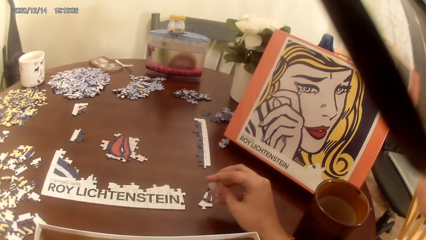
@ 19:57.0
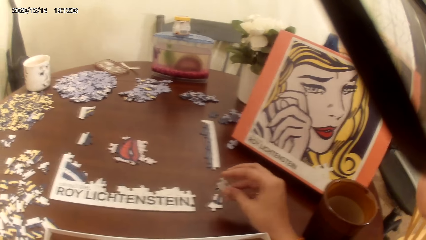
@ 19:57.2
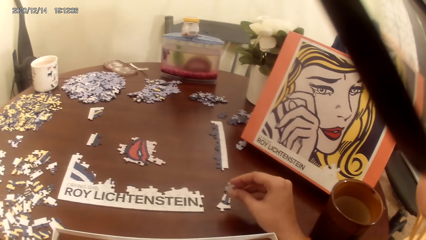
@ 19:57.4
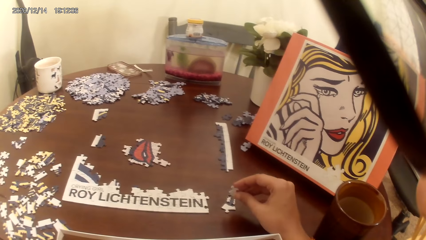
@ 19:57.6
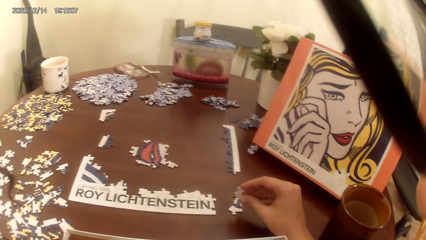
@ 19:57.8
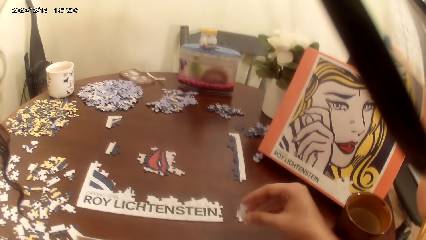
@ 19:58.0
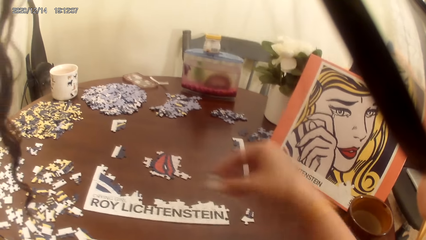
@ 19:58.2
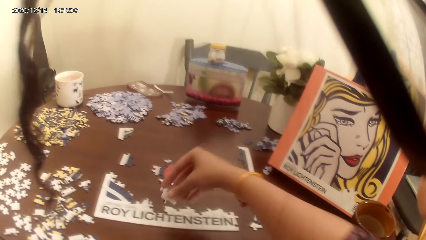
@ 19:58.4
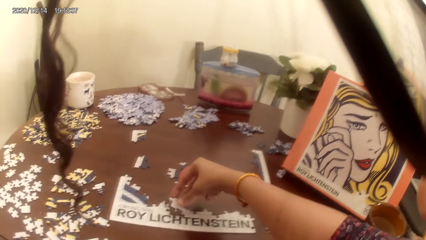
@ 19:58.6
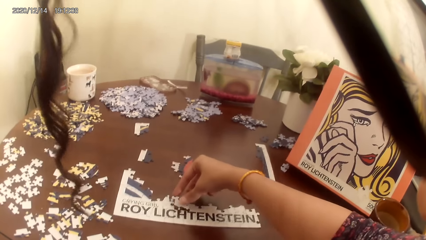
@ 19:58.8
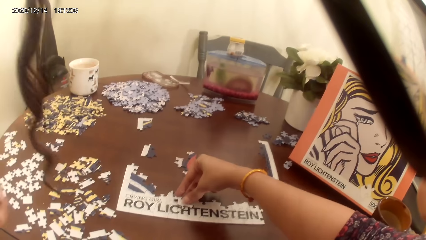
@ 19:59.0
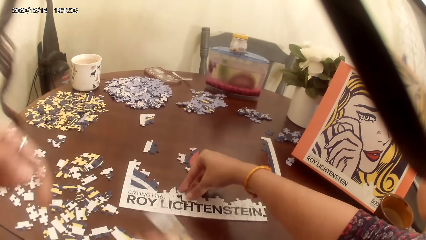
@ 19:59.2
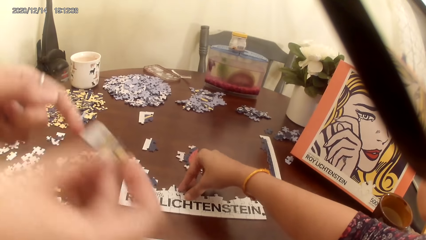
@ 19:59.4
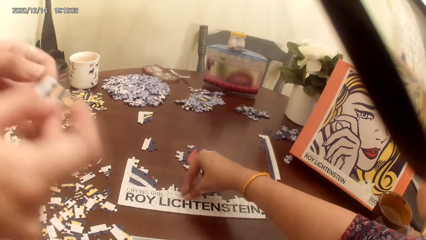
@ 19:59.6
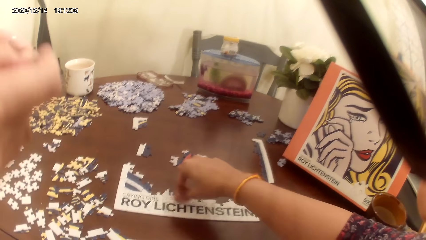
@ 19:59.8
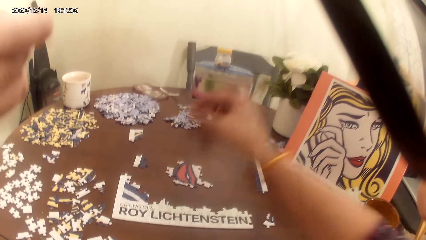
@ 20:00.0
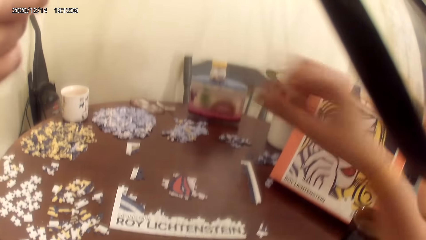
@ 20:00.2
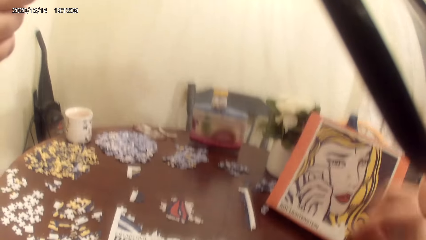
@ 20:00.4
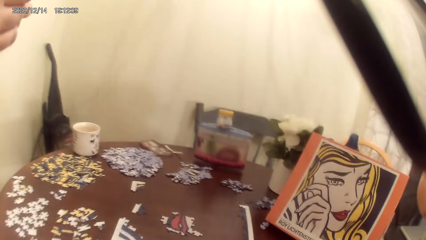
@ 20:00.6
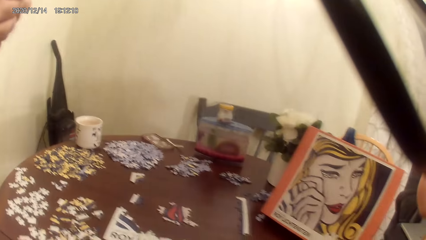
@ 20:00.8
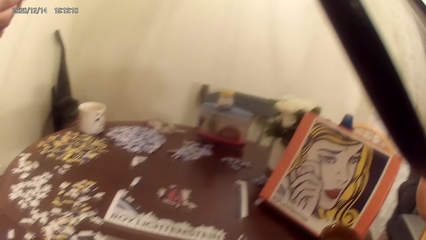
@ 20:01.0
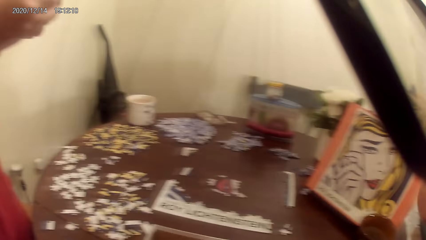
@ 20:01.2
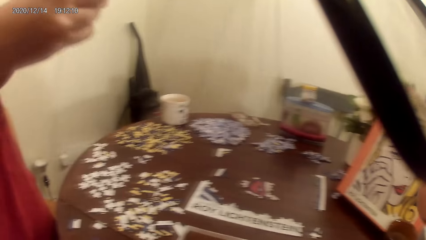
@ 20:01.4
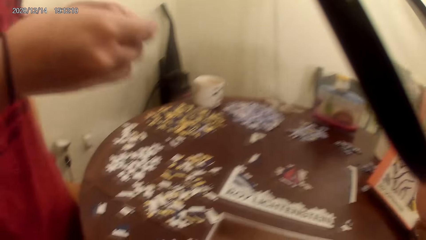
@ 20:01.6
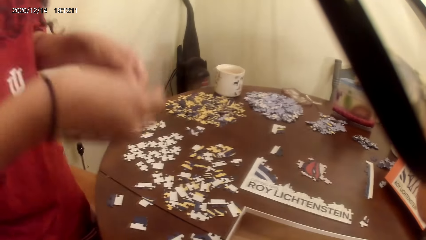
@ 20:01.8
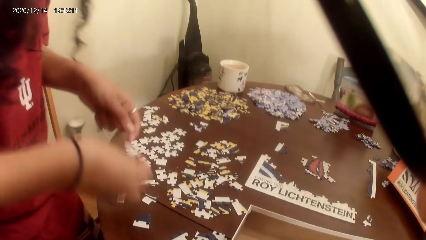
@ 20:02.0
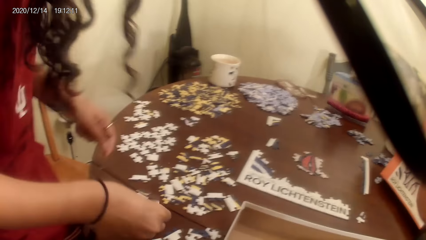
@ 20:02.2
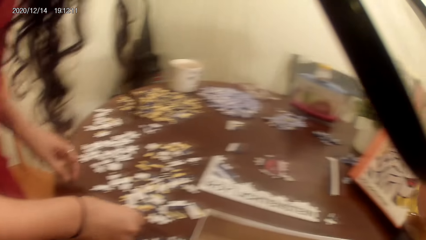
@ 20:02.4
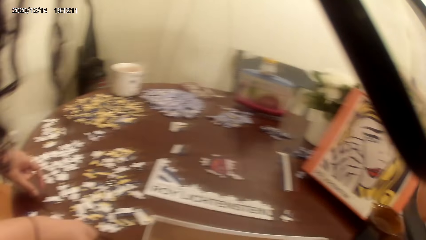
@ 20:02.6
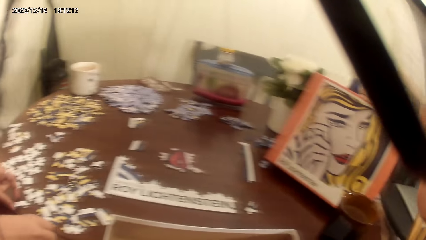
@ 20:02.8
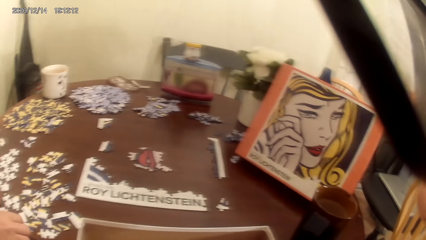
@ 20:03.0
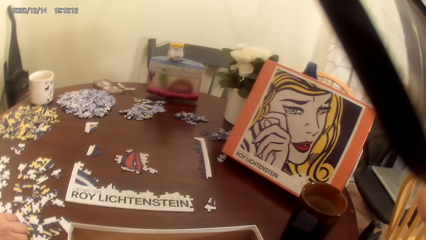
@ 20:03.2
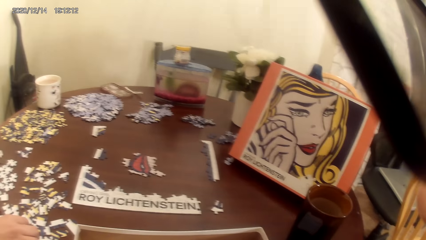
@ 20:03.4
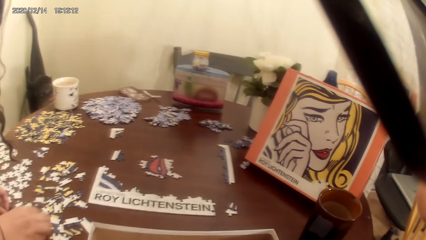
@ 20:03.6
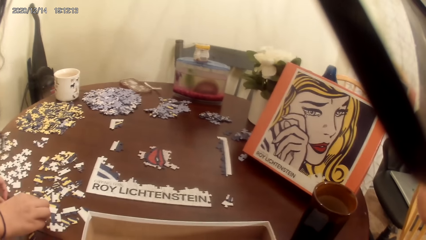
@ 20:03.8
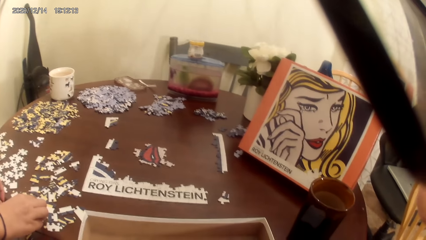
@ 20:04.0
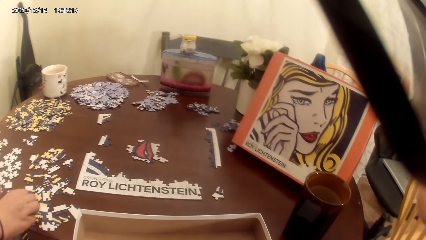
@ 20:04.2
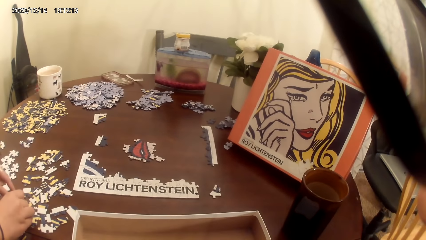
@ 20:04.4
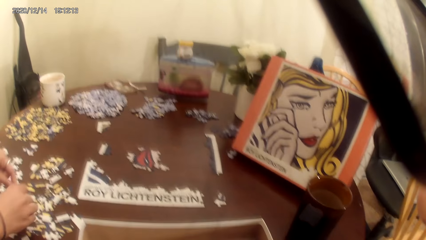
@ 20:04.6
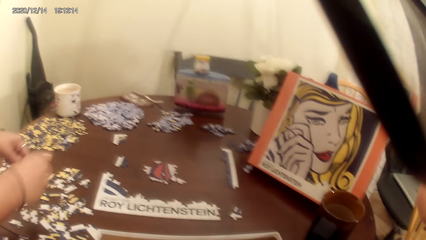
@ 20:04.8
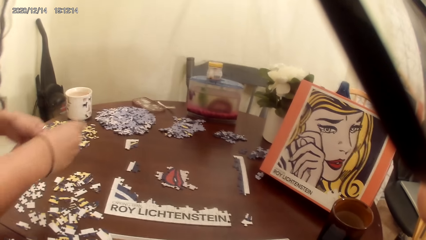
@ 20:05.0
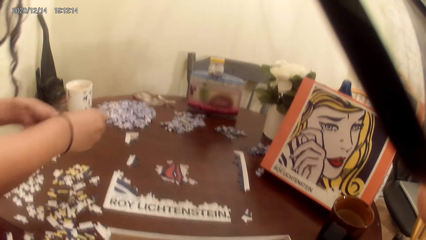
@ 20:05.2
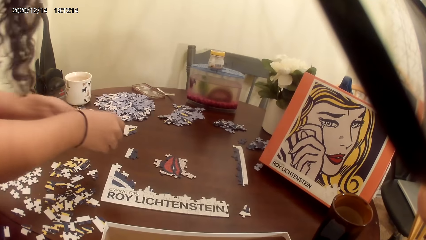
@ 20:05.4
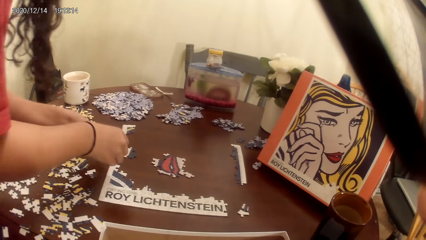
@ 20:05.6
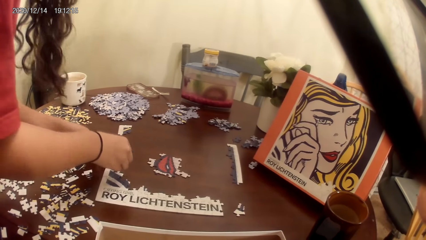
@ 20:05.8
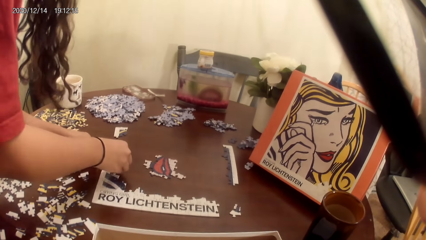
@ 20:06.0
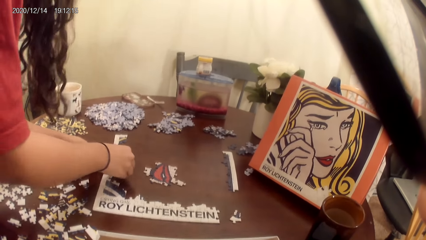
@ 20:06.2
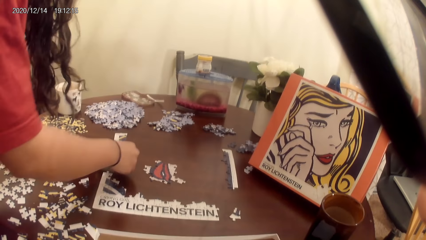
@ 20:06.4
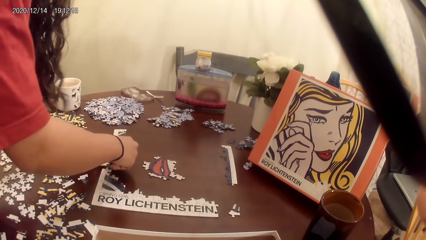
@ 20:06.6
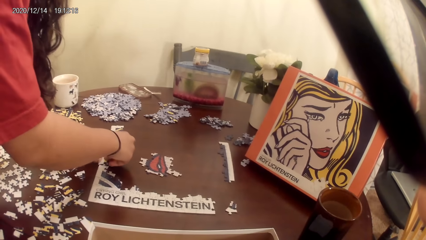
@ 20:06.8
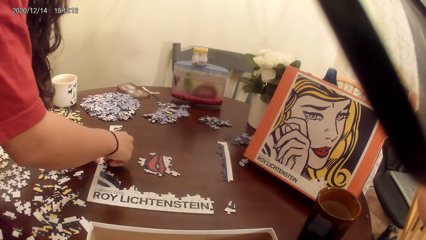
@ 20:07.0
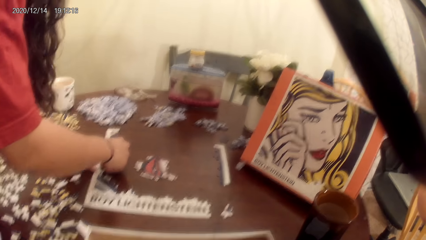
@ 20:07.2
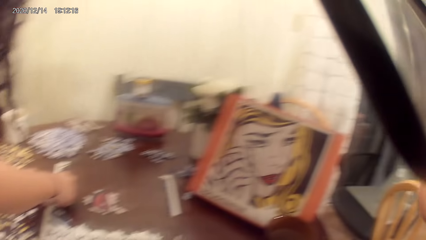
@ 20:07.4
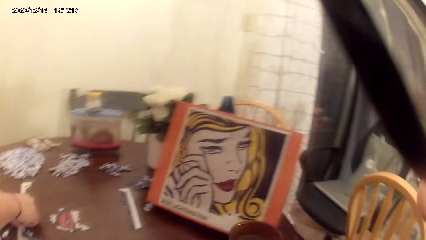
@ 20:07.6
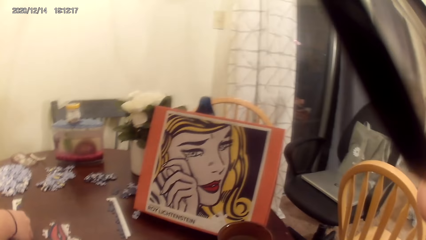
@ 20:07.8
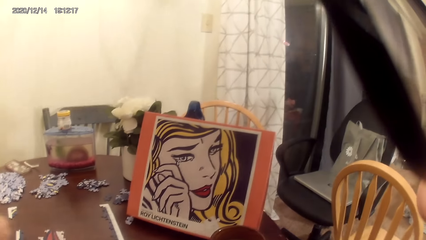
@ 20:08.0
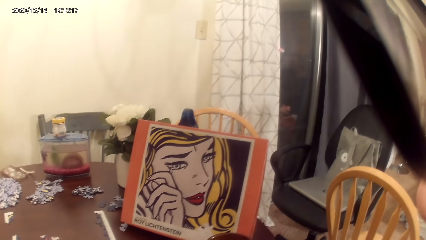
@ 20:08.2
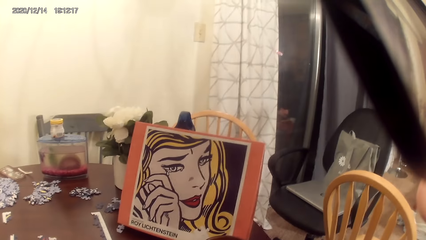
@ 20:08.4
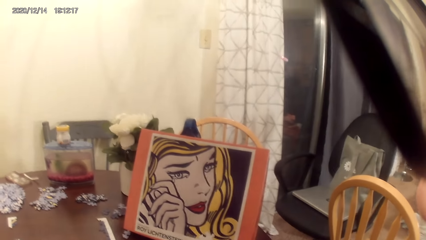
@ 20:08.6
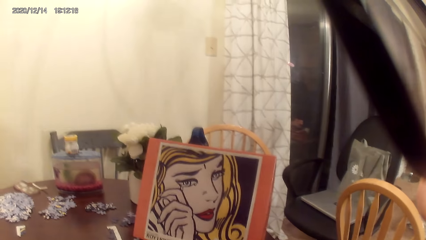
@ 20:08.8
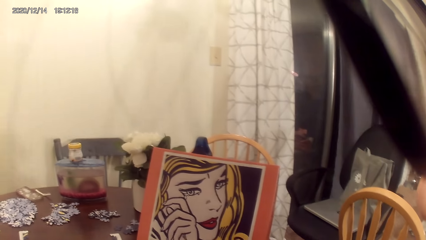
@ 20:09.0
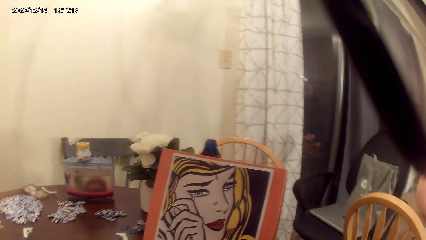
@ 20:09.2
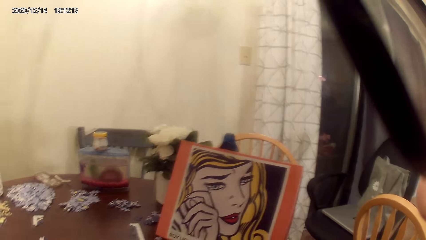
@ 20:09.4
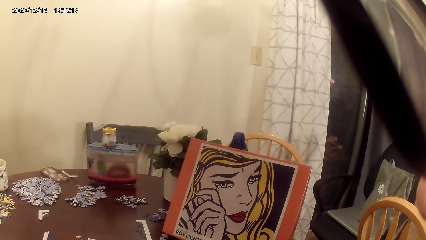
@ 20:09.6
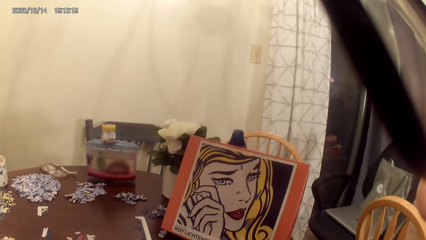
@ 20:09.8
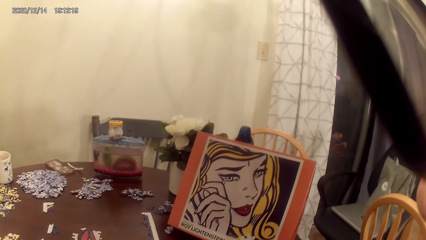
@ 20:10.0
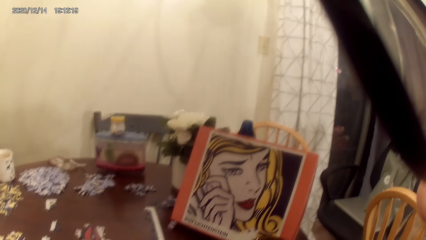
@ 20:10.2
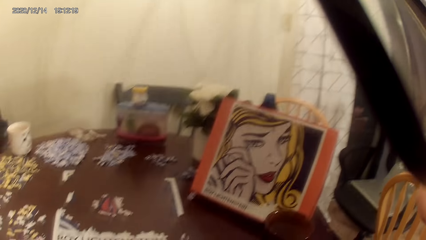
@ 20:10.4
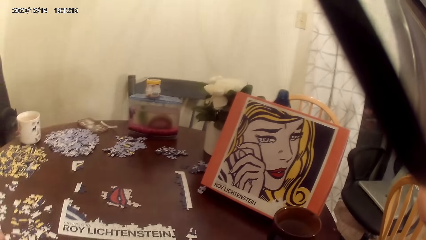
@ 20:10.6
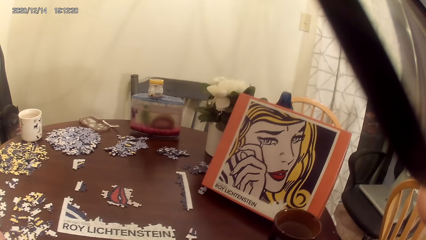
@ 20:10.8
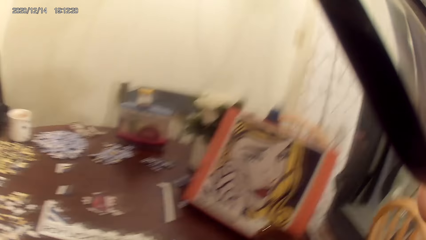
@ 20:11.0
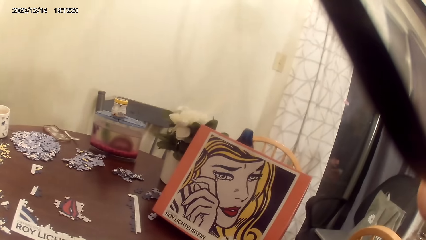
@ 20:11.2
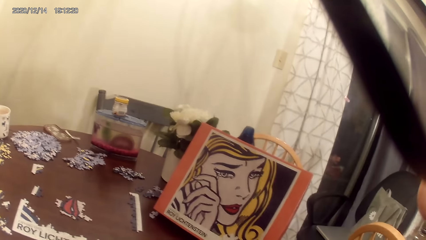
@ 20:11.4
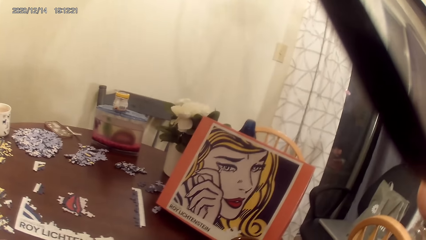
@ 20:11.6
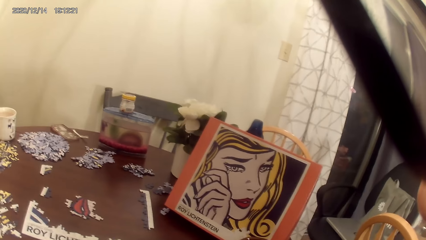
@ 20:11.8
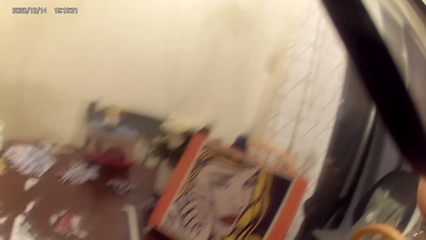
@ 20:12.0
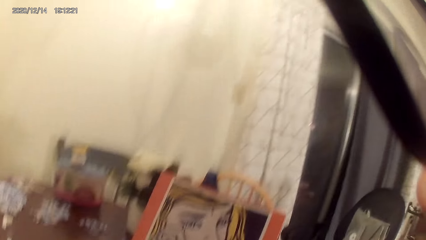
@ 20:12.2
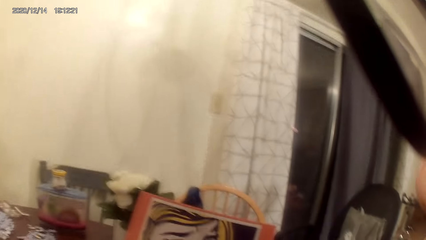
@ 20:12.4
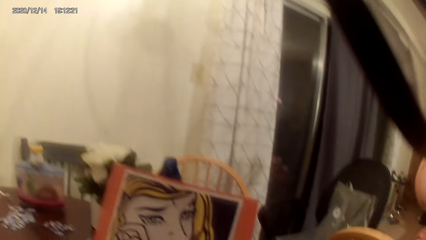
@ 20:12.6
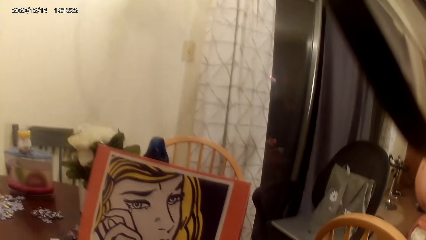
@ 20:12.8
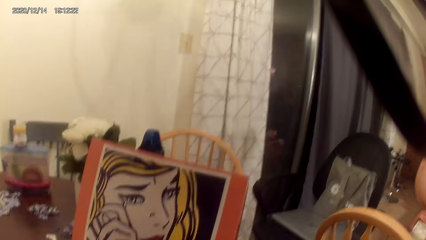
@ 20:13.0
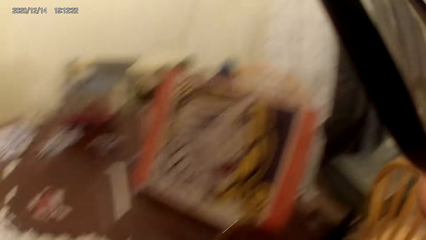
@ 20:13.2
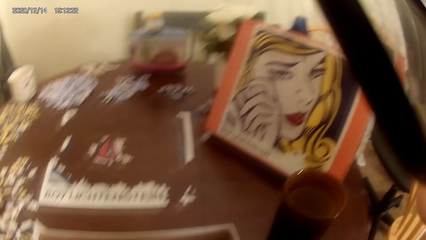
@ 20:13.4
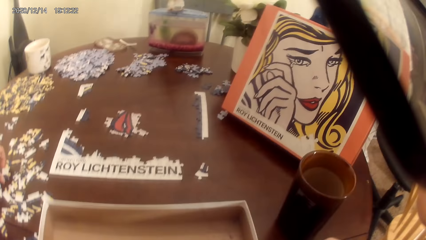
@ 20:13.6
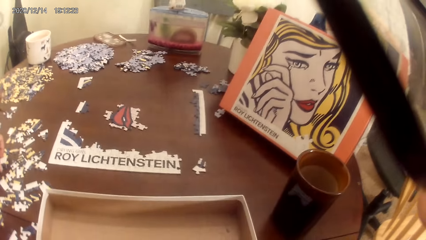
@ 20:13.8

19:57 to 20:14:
A person picks a card. The camera wearer acts on a music from a radio. The person plays the dominoes game. The camera wearer acts on a music from a radio.
